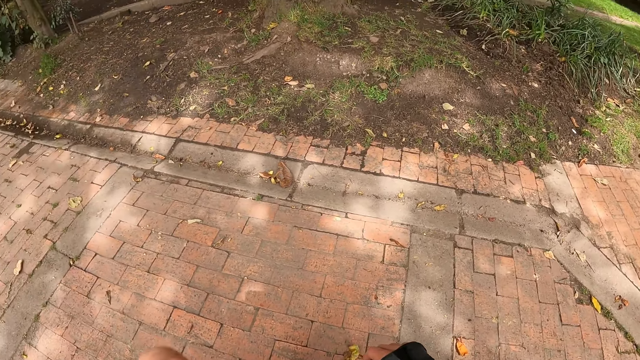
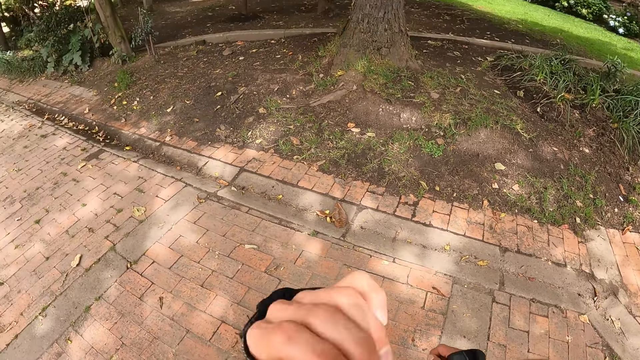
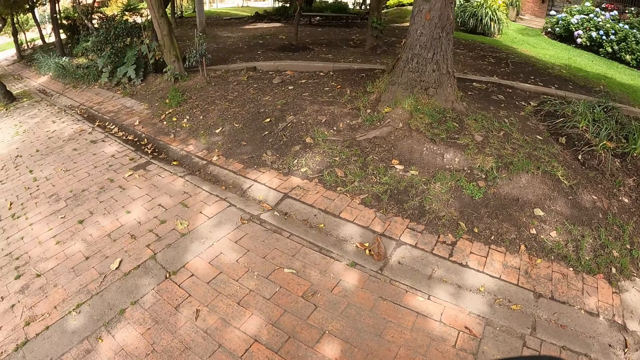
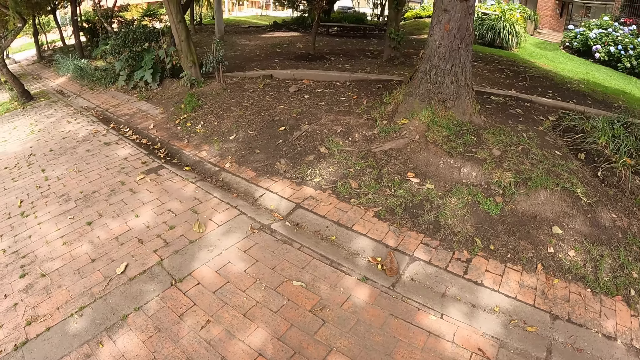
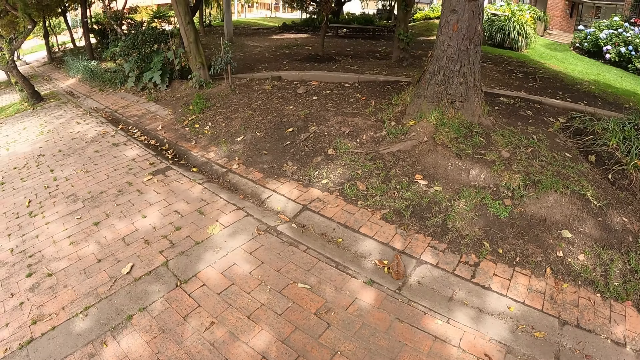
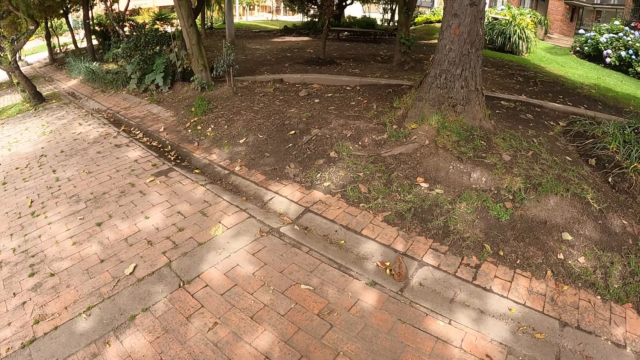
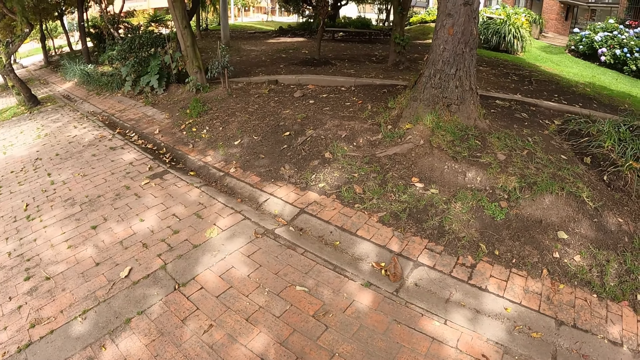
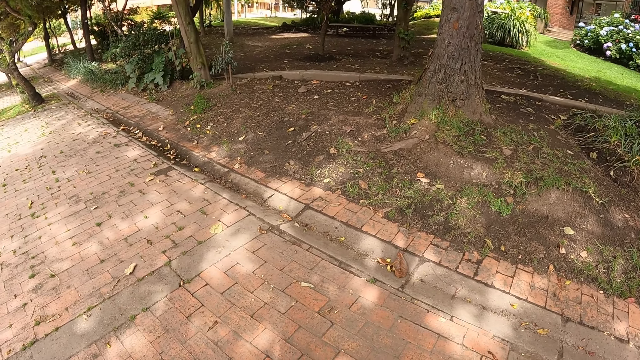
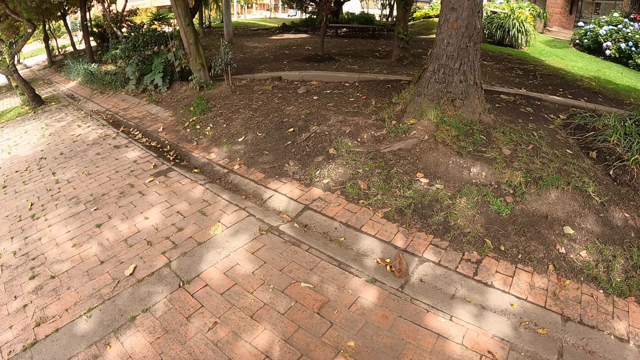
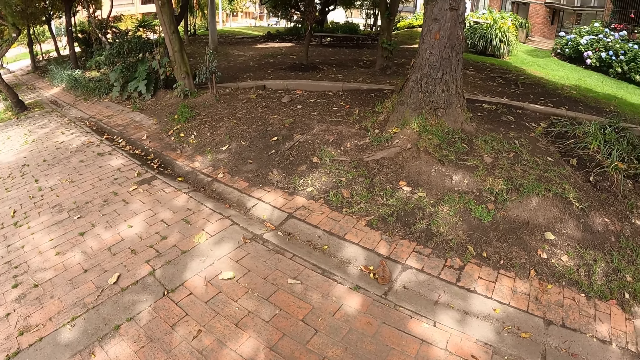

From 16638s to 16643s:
The camera wearer scratches his nose with his left hand.

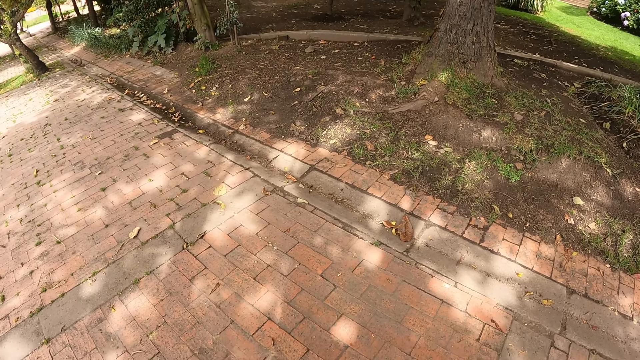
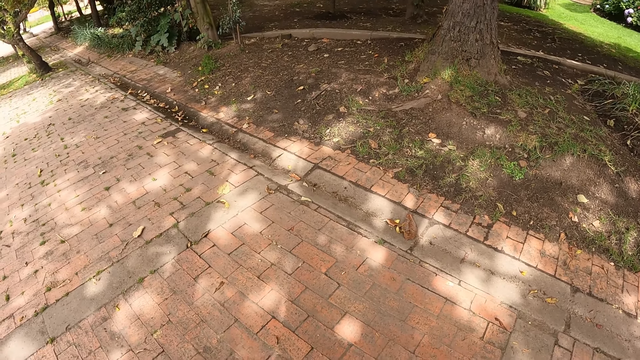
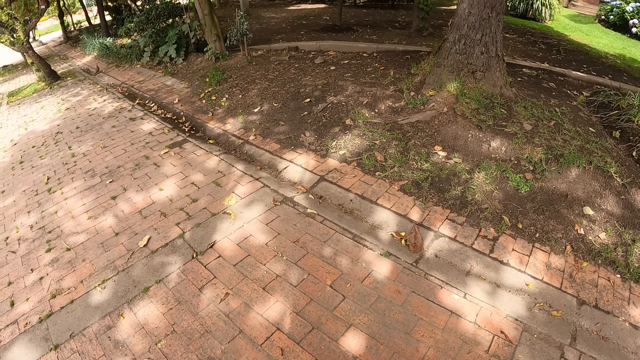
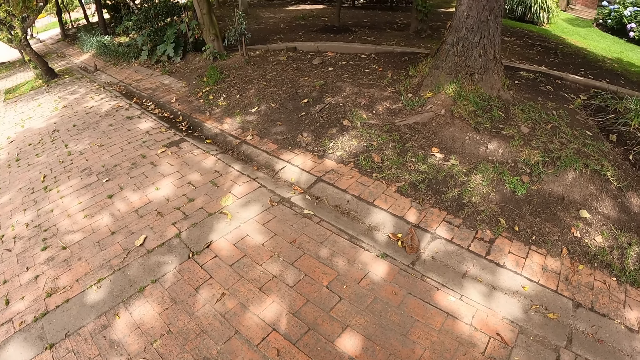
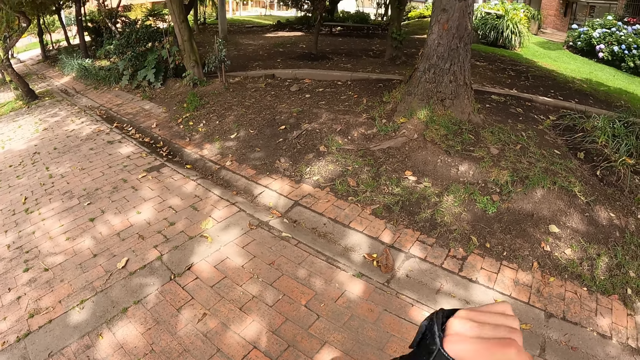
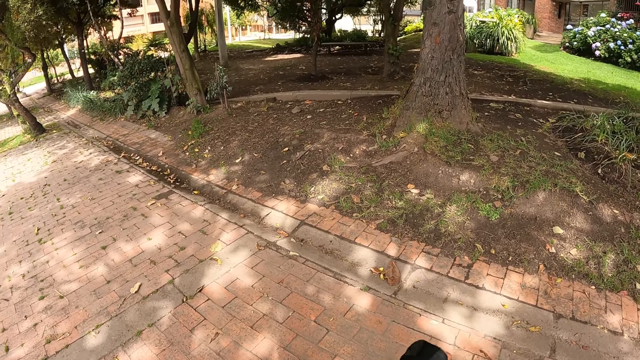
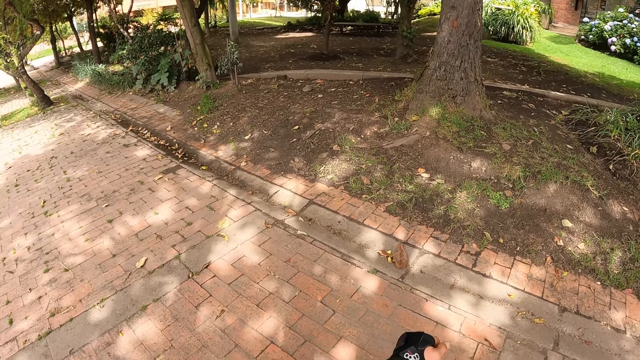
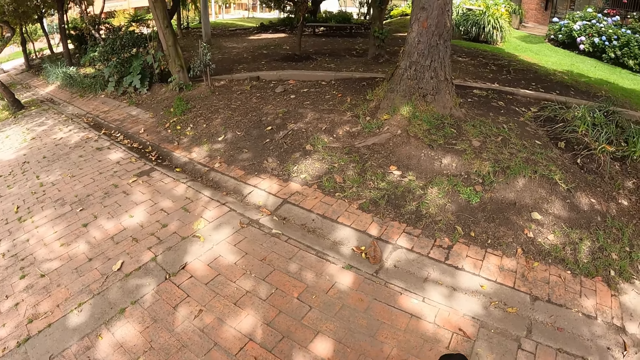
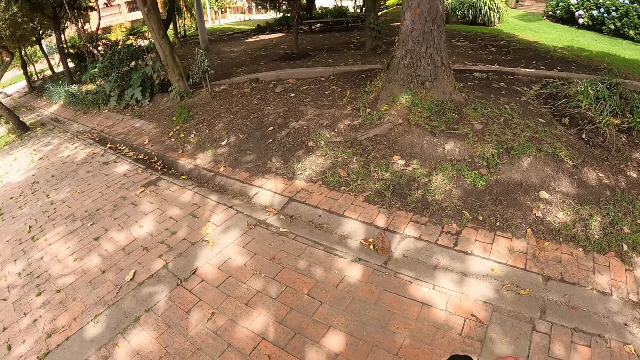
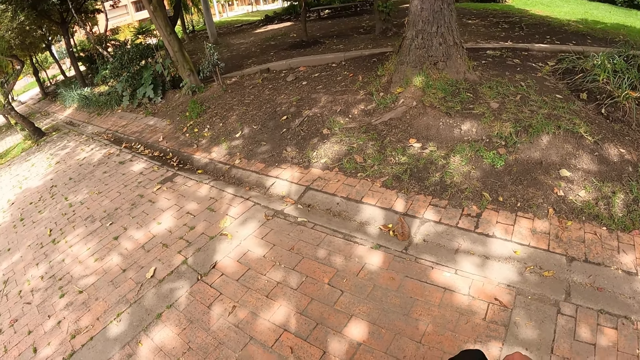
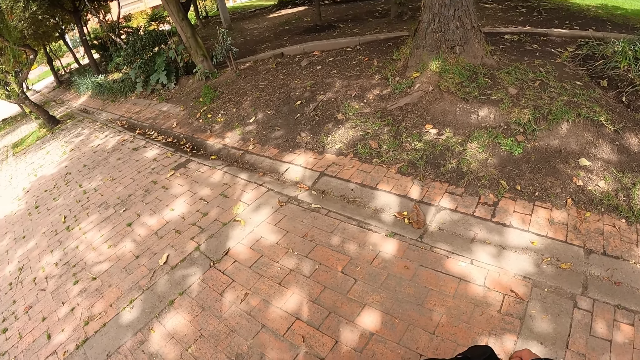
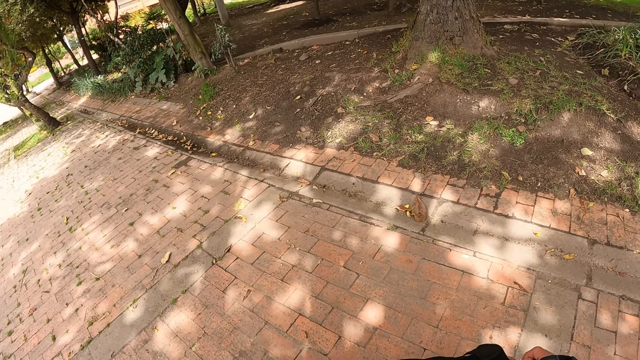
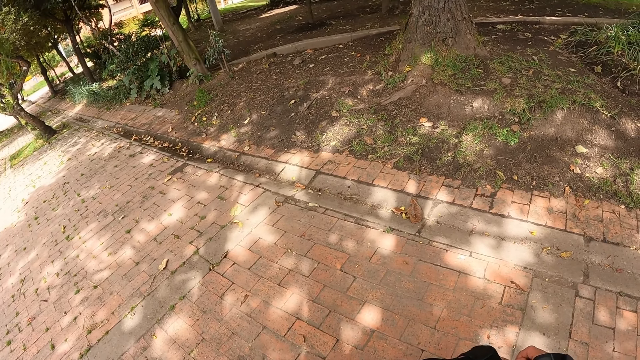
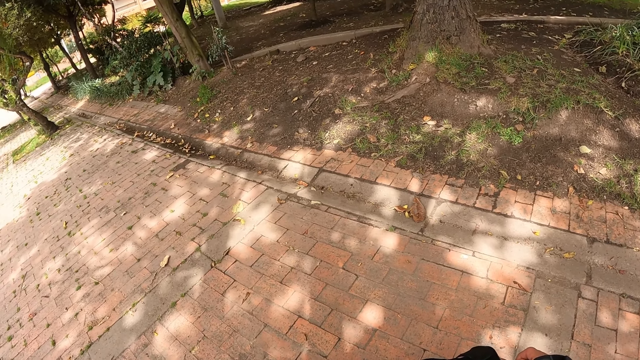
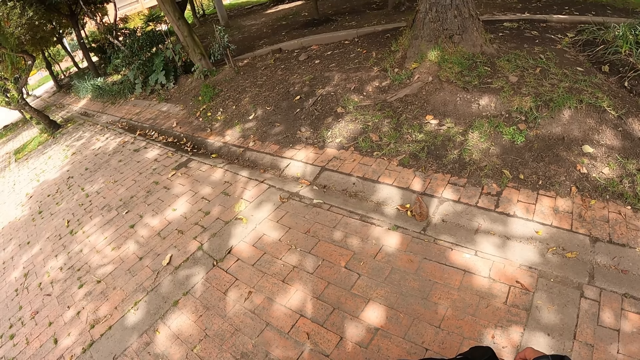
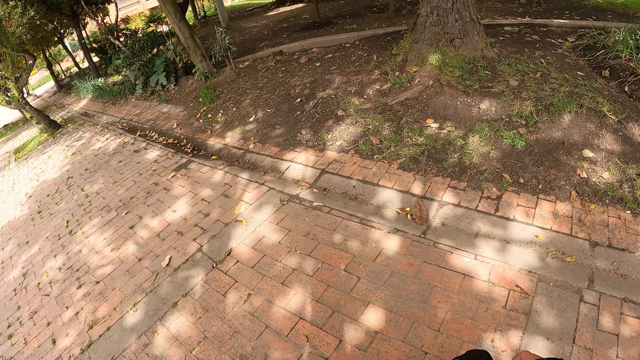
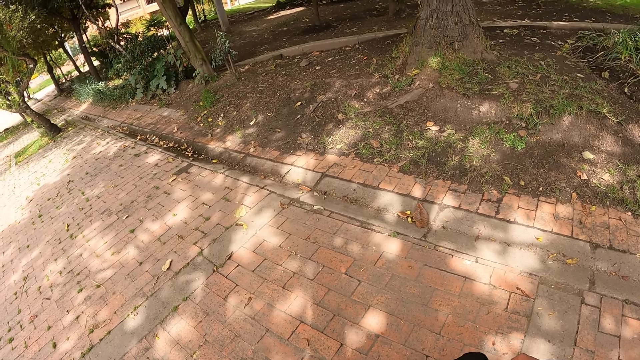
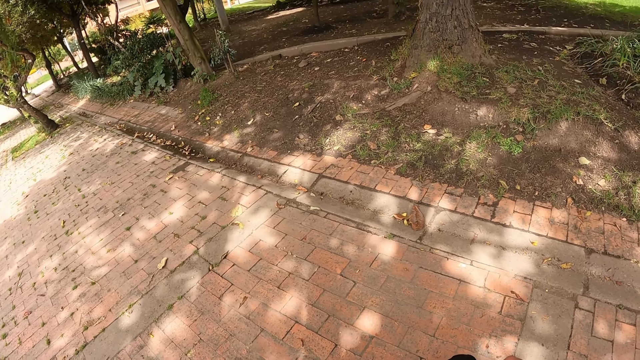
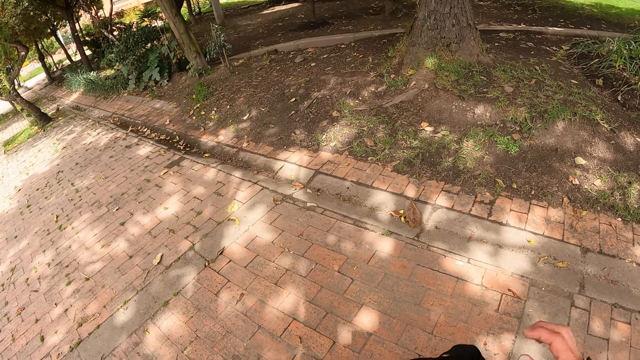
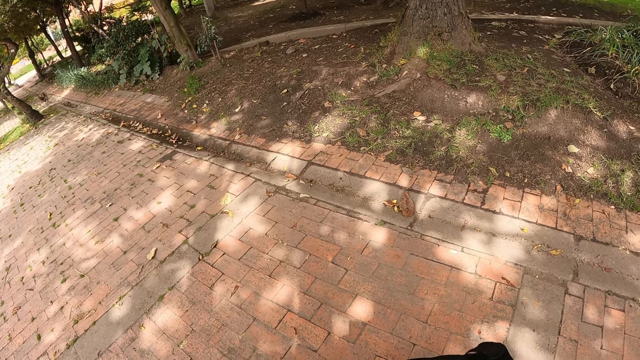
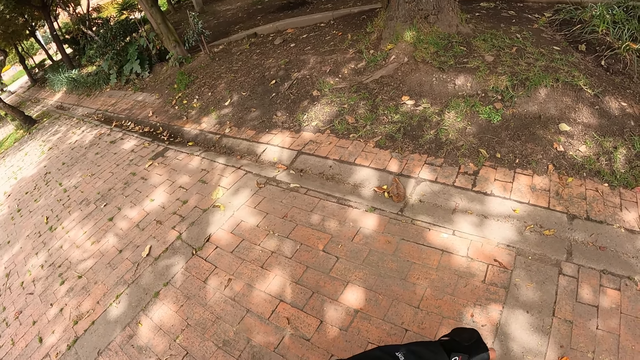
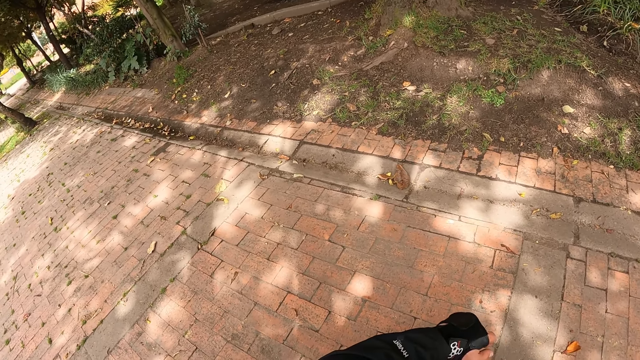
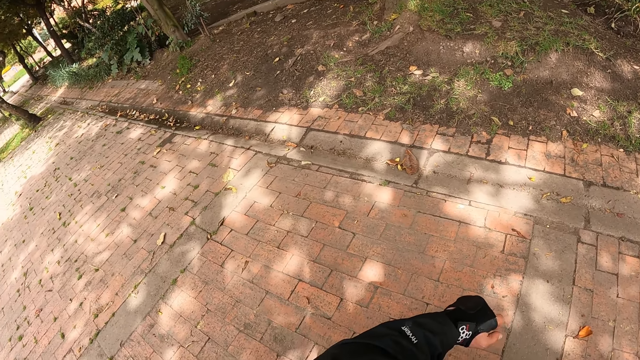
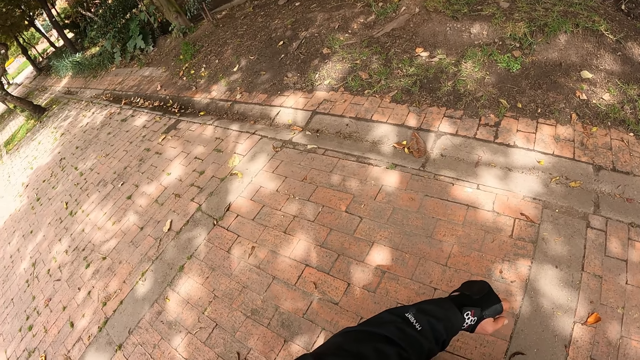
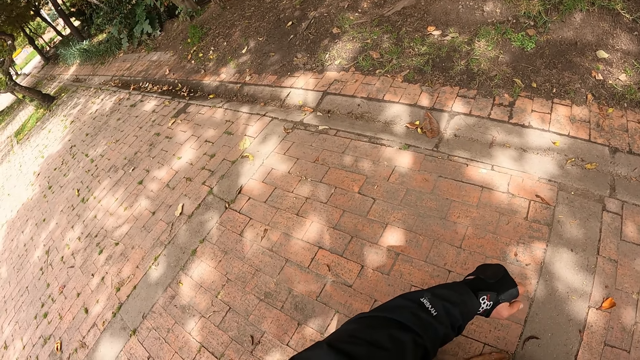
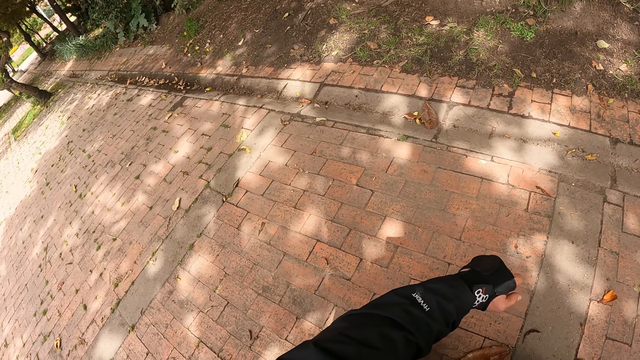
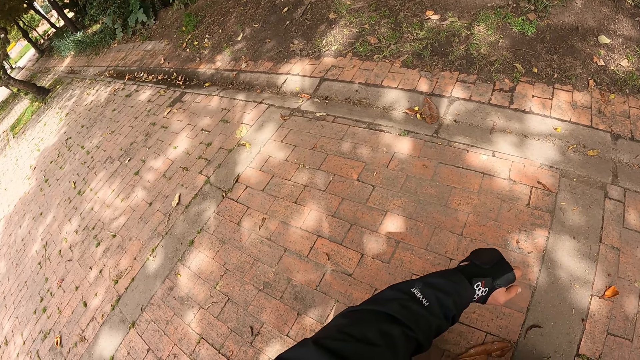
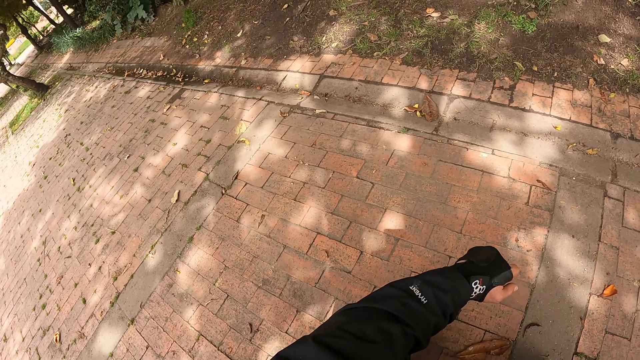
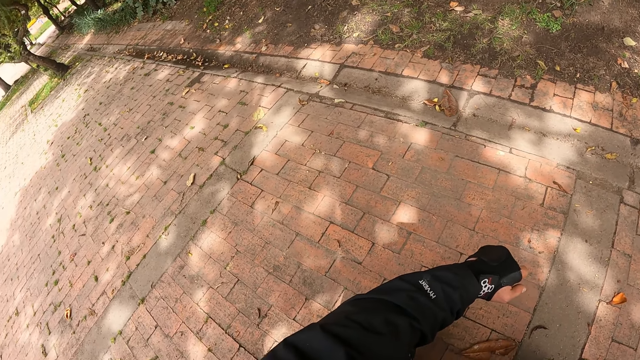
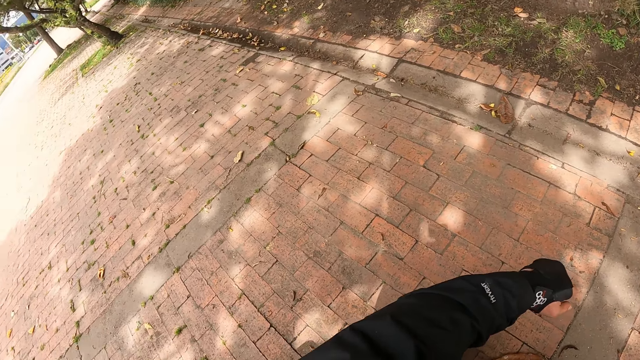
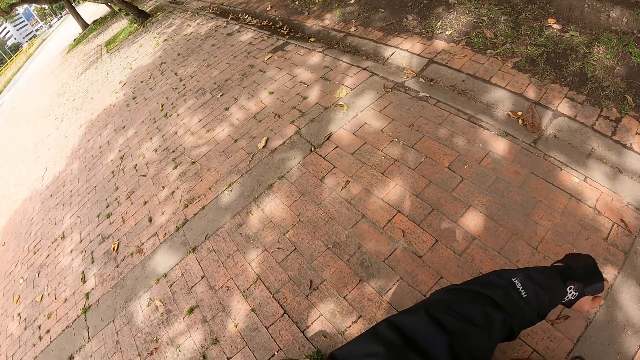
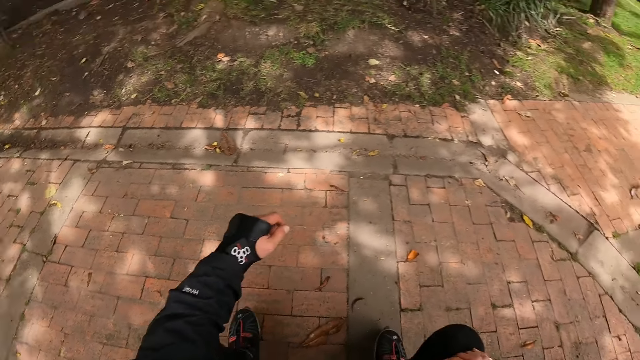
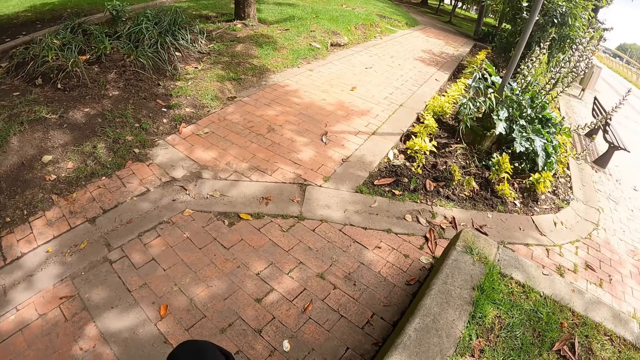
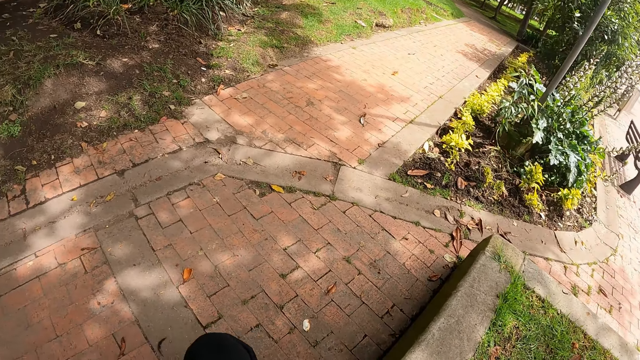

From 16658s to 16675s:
The camera wearer drops his left hand on his body. He touches his face with his right hand.
